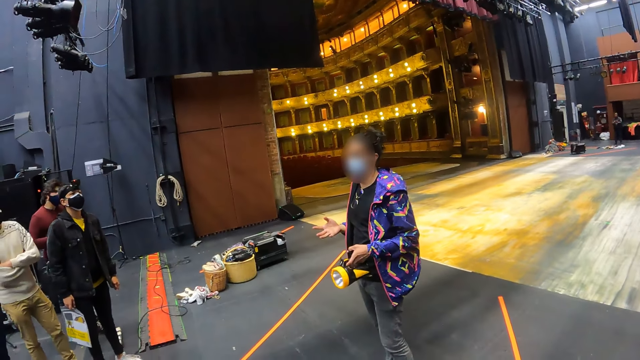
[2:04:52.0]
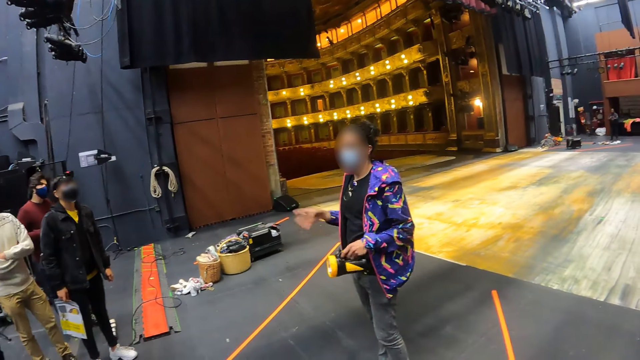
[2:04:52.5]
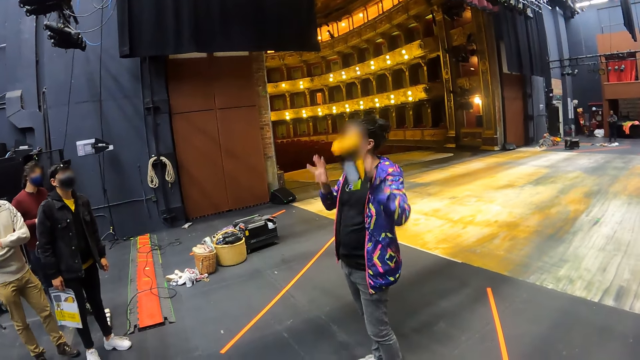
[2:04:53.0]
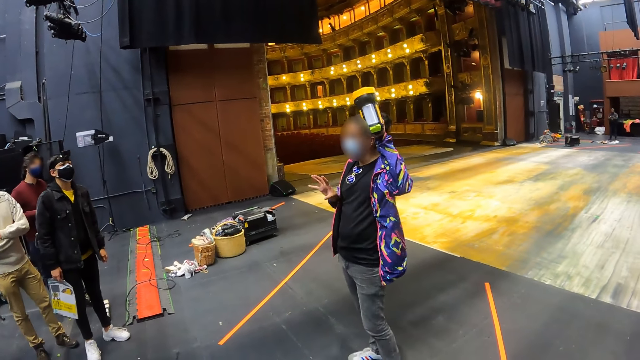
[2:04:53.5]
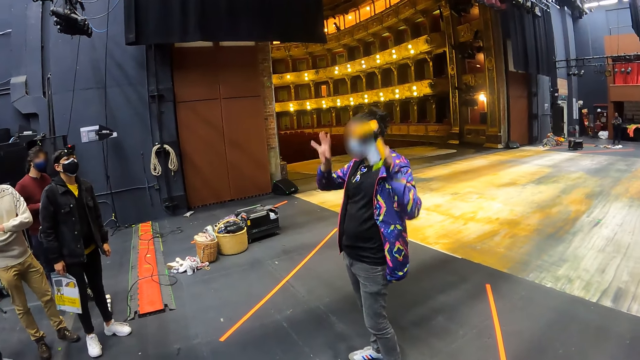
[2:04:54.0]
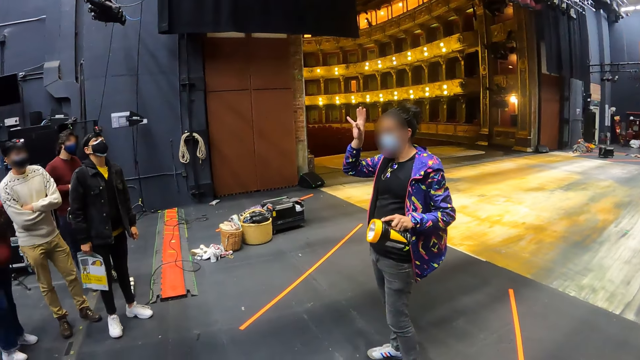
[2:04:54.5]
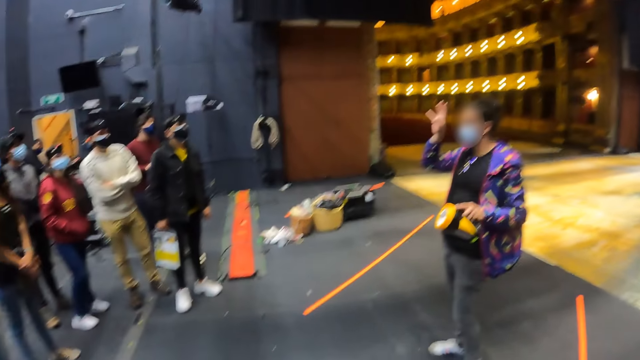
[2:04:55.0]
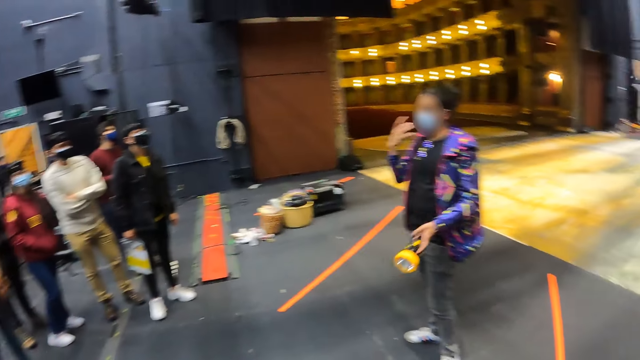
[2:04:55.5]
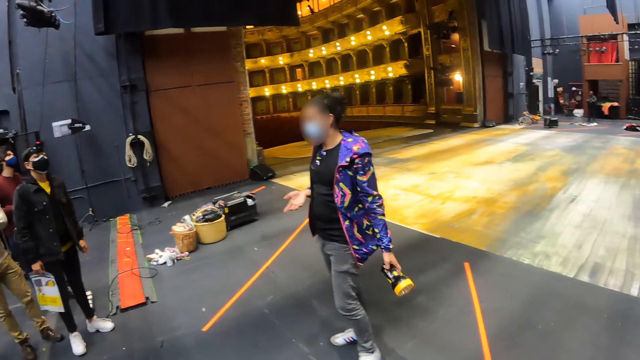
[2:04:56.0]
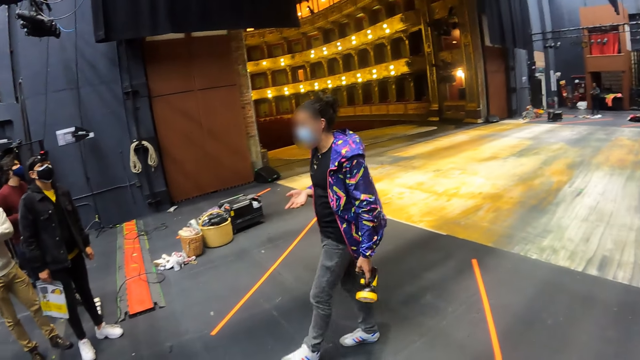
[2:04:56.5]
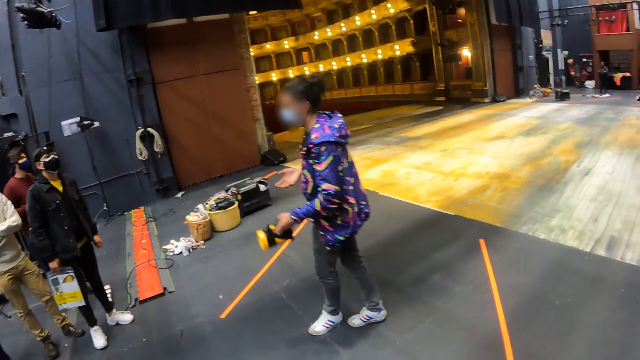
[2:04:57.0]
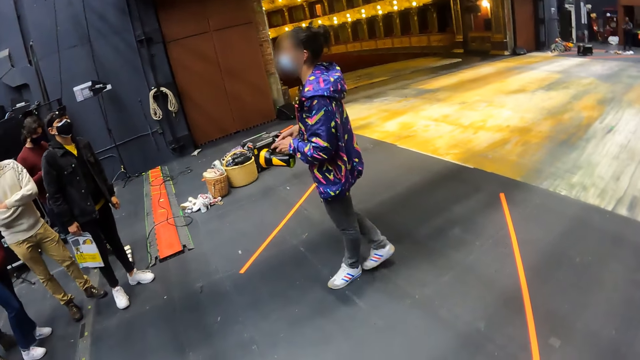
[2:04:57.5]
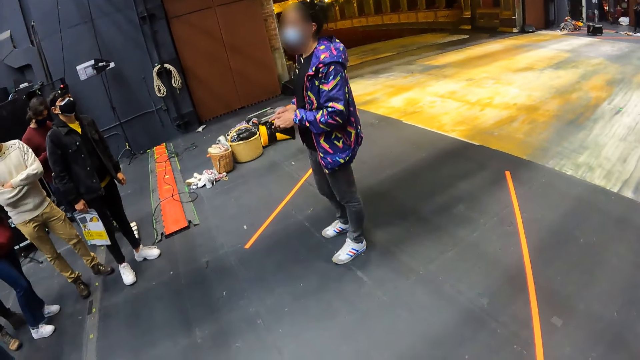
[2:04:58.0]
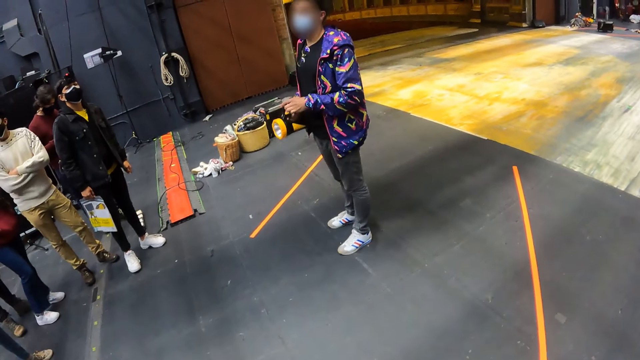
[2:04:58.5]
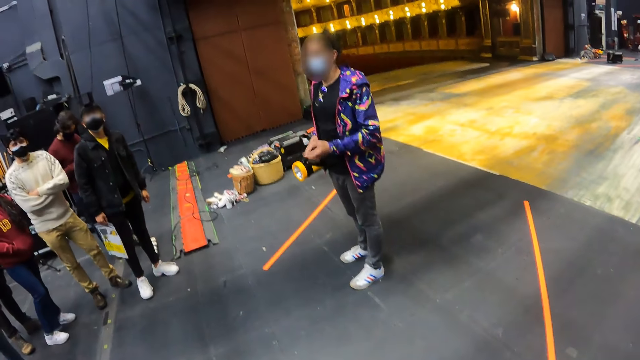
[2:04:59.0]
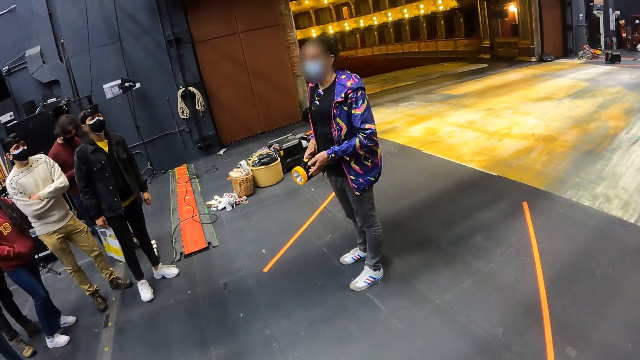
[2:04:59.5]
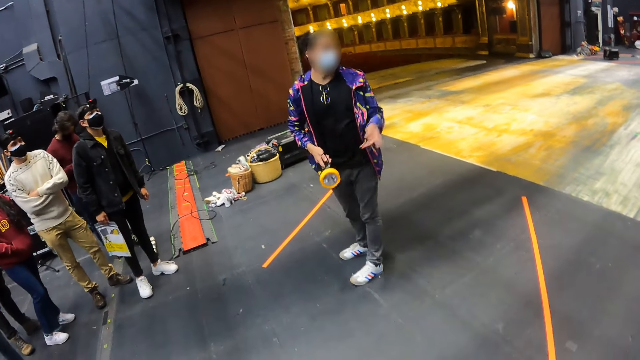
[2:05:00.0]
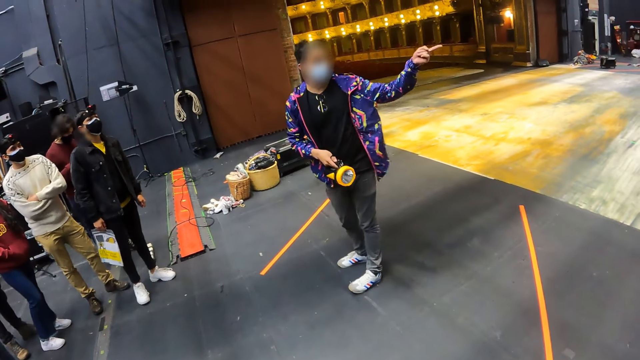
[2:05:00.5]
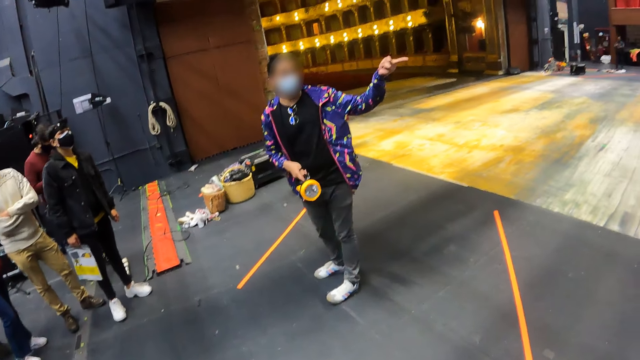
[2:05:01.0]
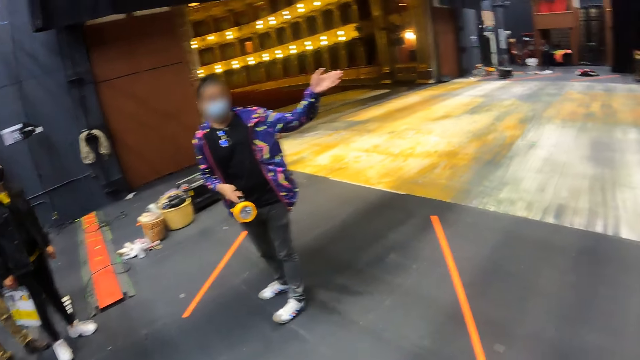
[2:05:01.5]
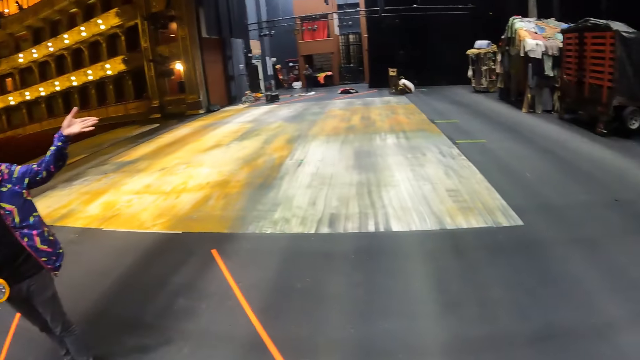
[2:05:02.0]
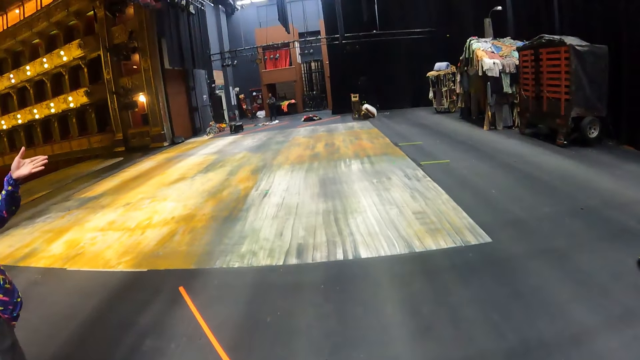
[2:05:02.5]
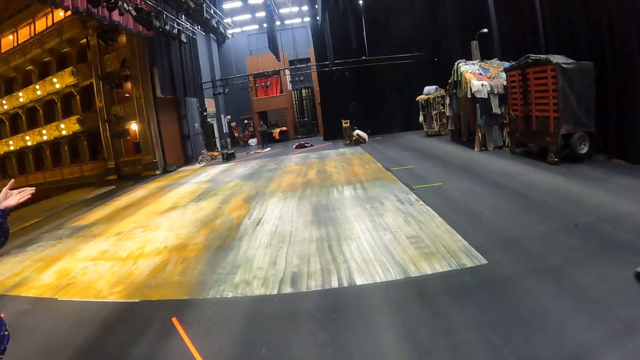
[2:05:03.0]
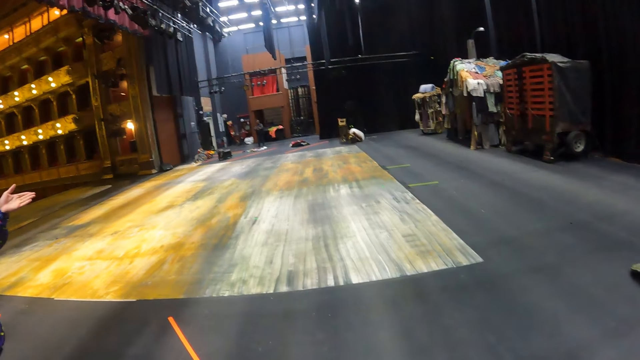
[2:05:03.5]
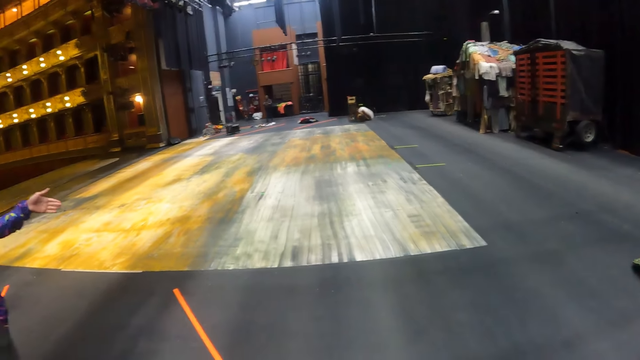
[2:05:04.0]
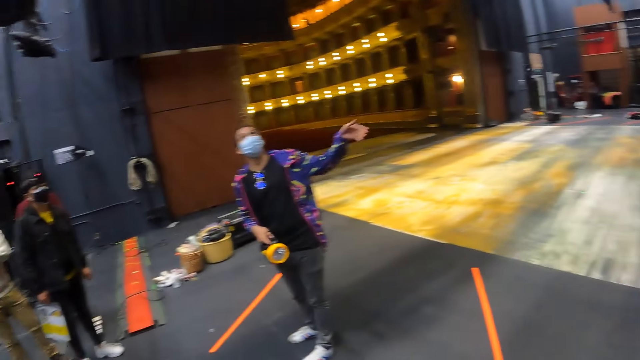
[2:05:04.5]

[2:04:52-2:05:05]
The camera wearer looks around the hall. A person interacts with friends.

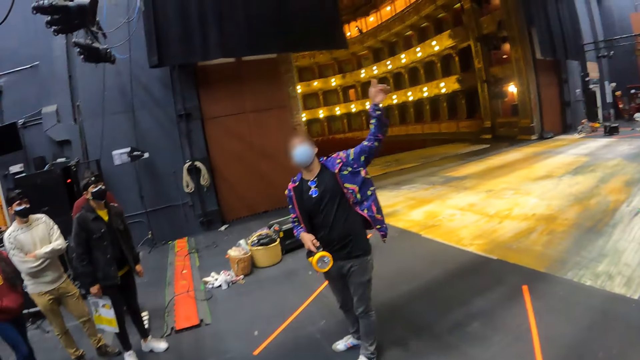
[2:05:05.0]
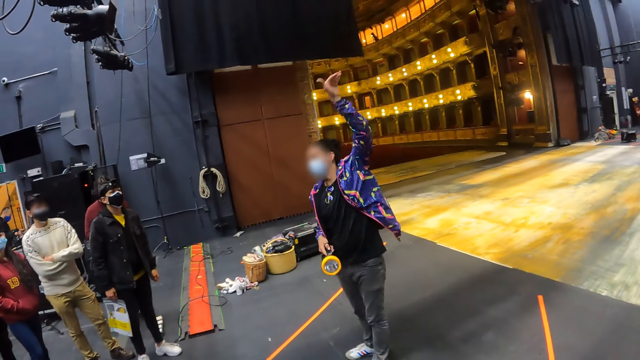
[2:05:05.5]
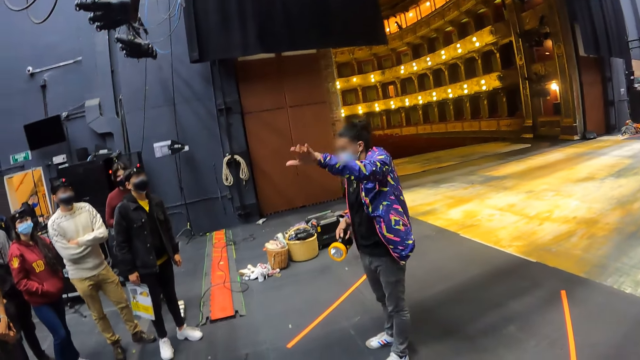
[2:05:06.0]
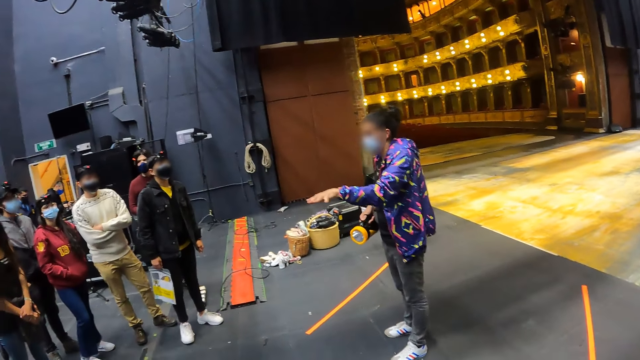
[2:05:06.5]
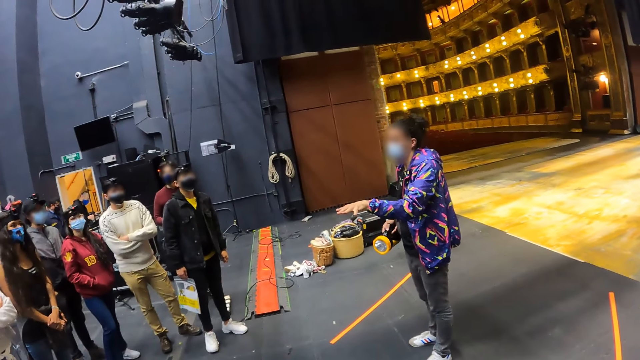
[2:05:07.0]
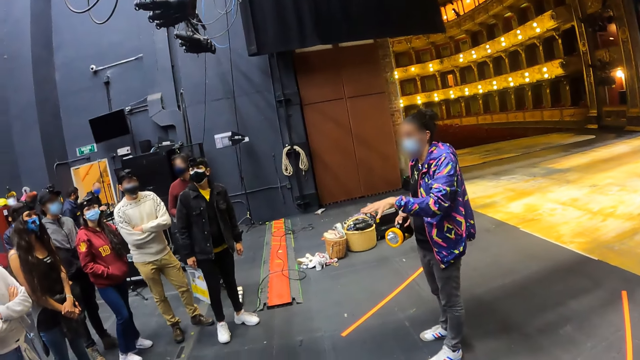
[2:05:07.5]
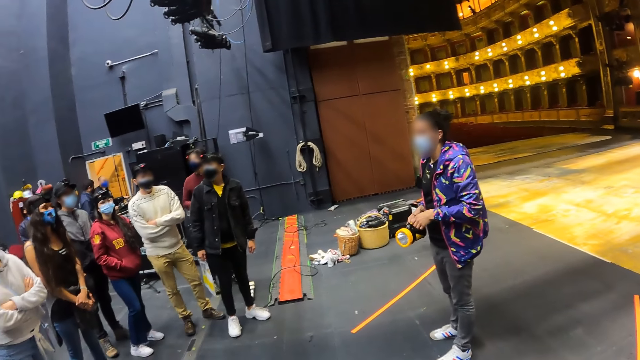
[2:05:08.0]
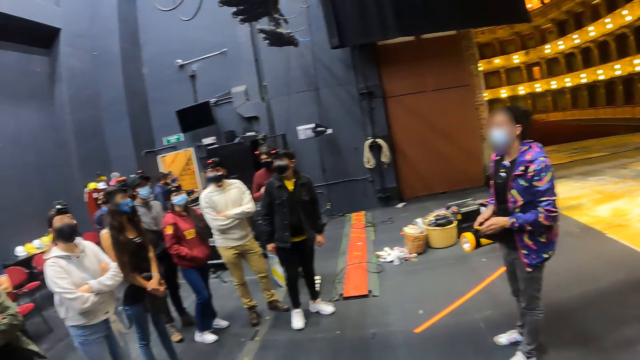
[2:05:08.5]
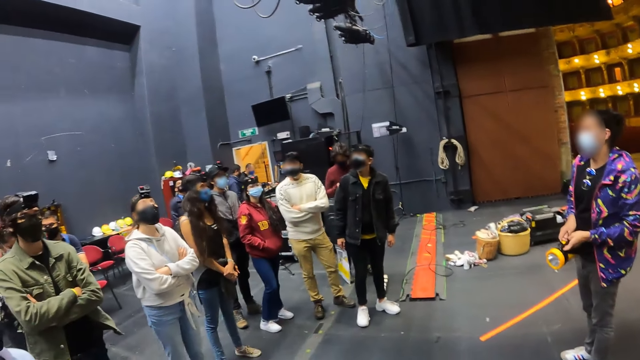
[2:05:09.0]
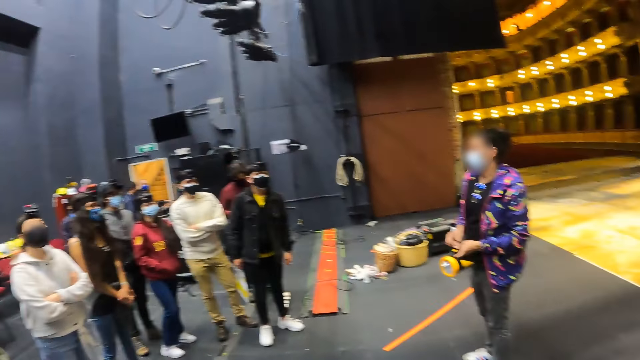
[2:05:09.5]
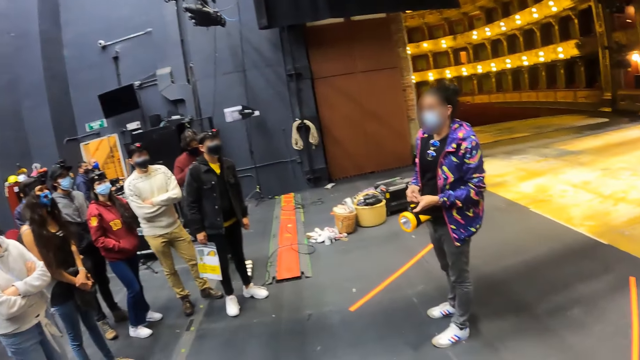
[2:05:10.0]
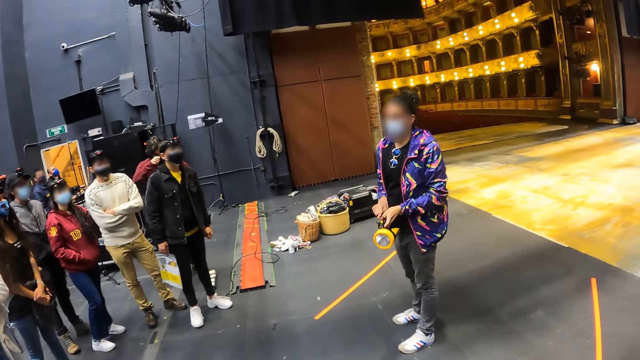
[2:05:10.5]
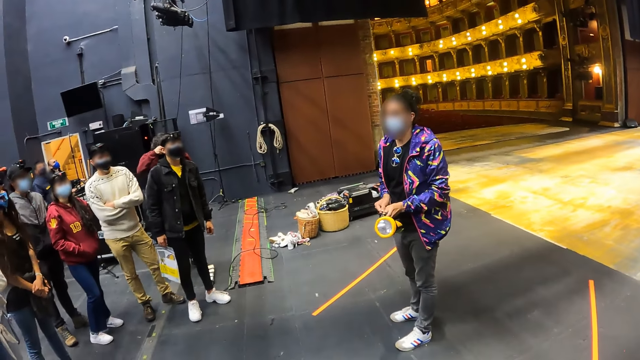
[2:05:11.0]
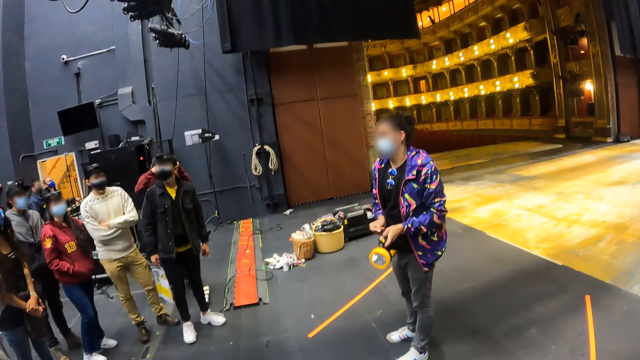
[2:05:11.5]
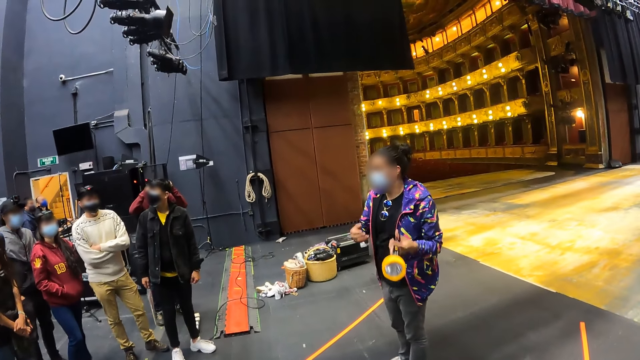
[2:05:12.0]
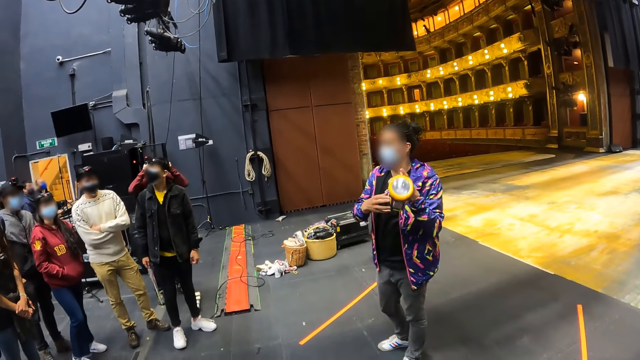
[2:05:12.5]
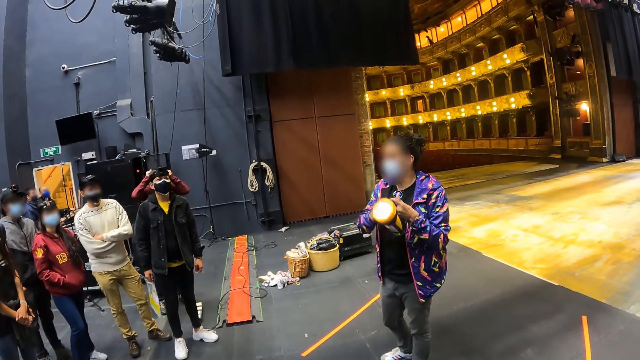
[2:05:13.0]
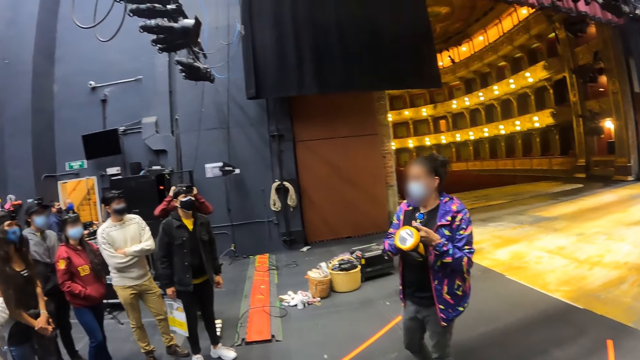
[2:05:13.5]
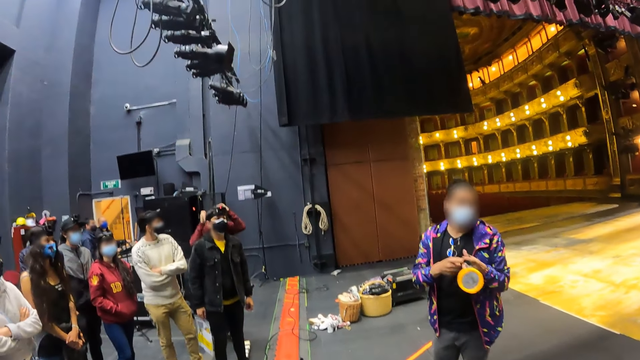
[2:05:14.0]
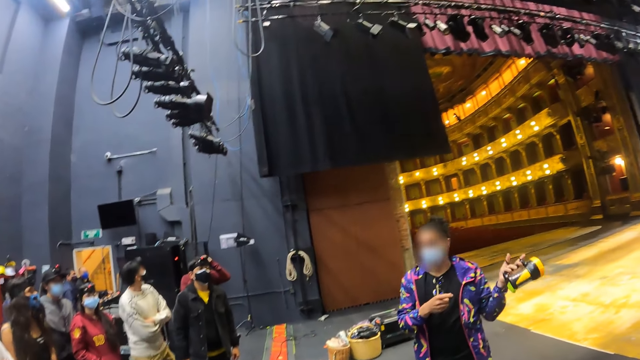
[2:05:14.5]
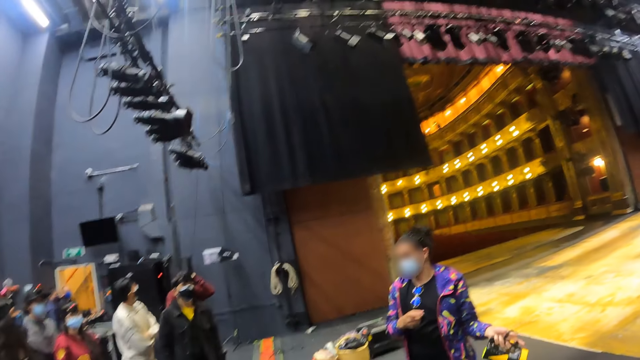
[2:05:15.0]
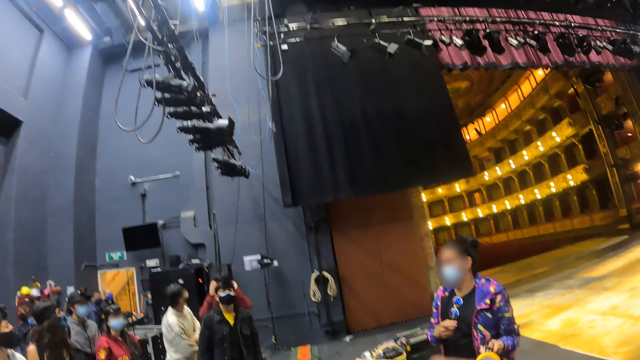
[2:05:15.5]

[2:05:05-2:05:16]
The camera wearer looks at a person. The person interacts with friends. The camera wearer points at the curtain.
